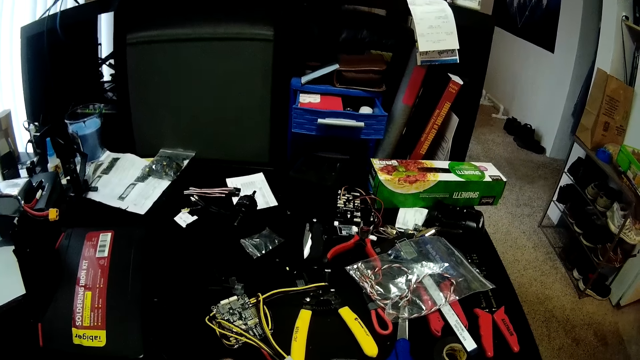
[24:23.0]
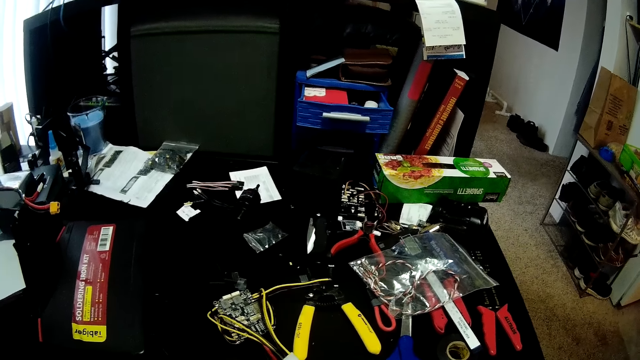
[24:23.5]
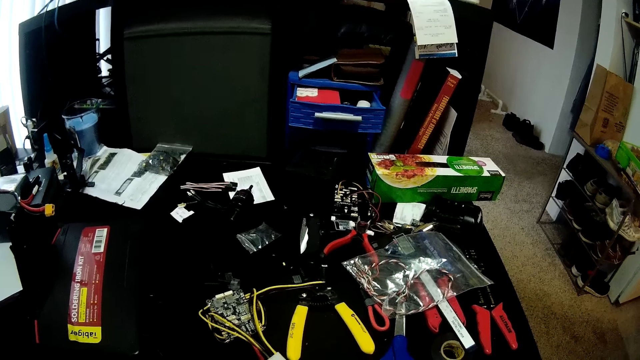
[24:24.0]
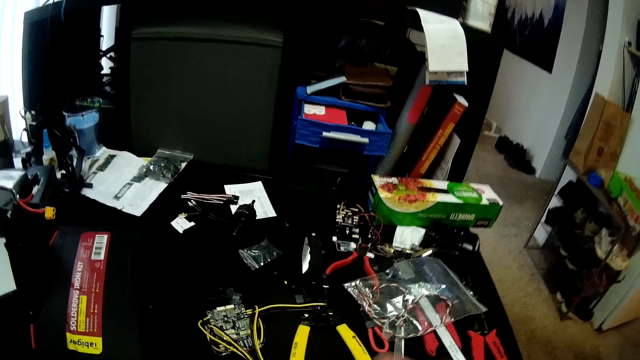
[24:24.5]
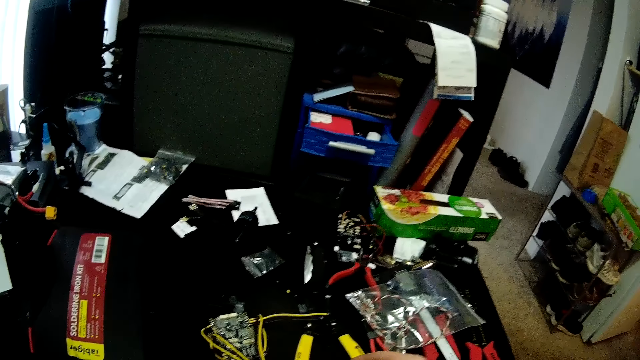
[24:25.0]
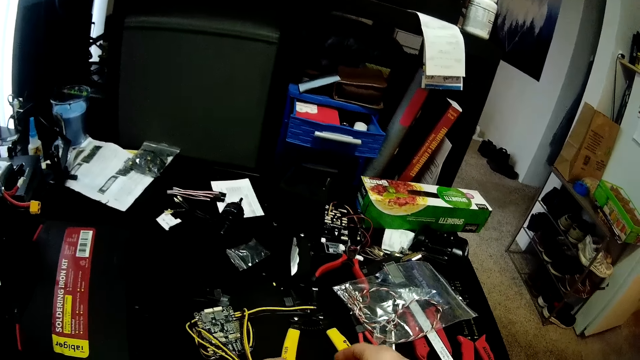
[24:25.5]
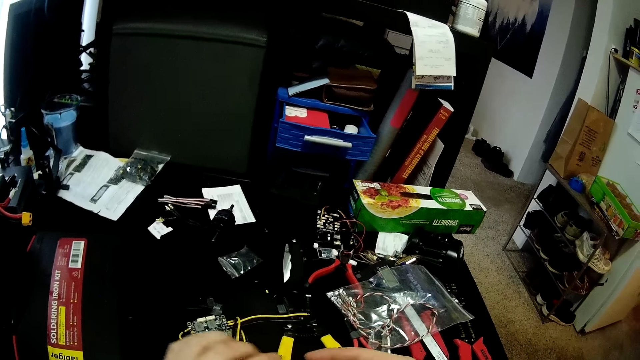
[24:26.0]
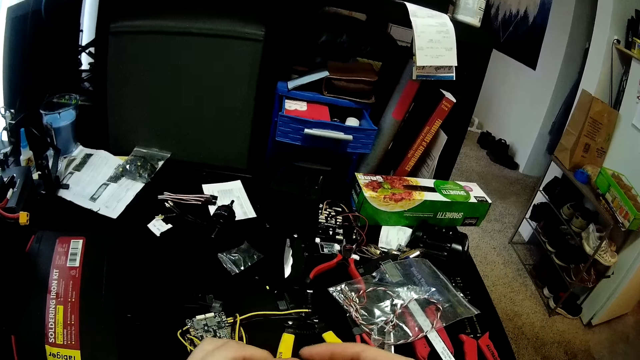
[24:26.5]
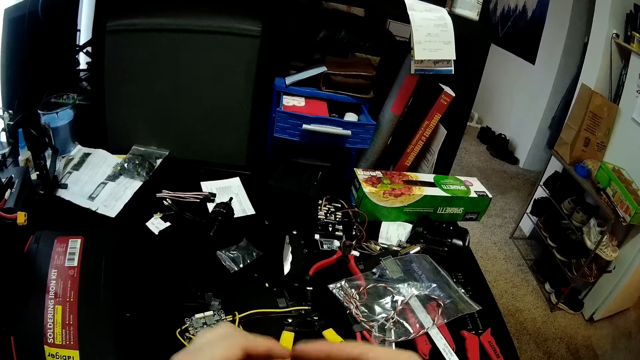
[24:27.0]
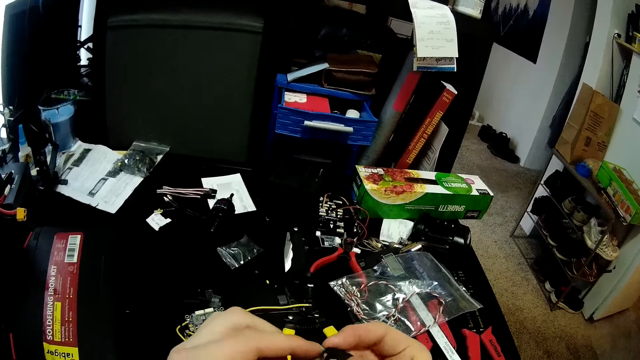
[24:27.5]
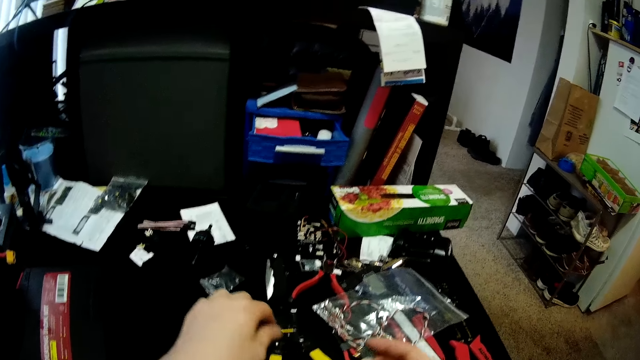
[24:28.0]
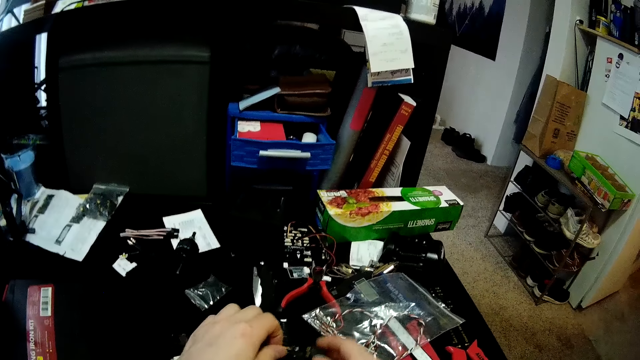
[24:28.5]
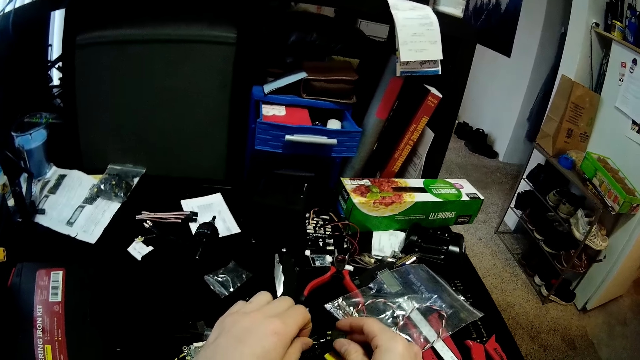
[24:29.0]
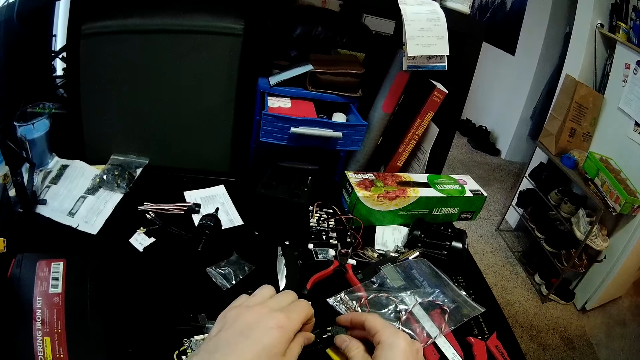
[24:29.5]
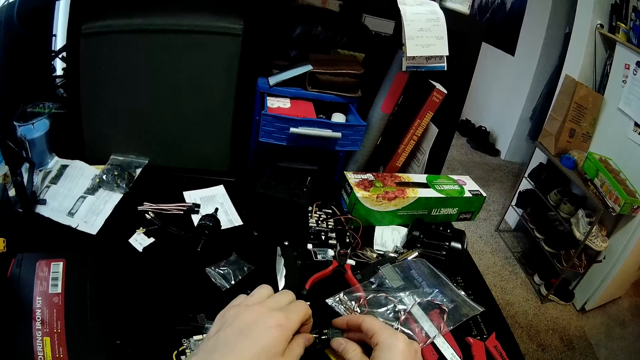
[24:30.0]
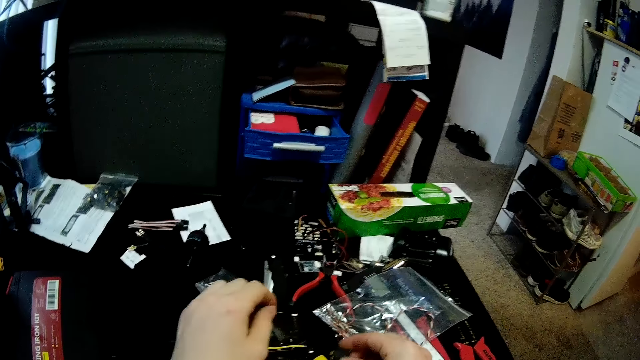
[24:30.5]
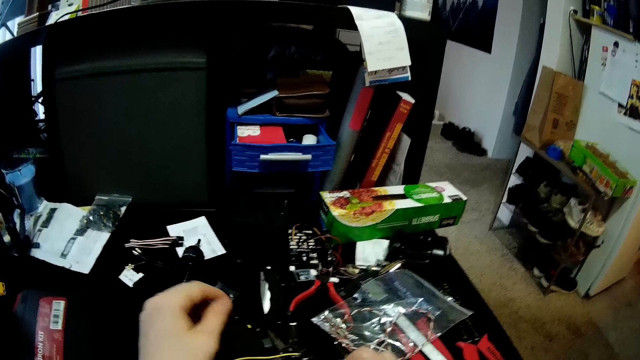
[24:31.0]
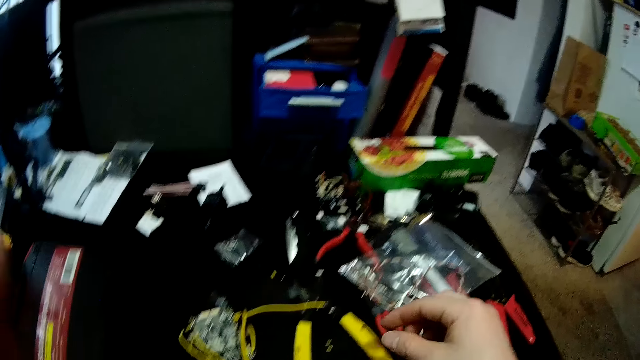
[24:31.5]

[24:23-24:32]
The camera wearer fixes the wire.

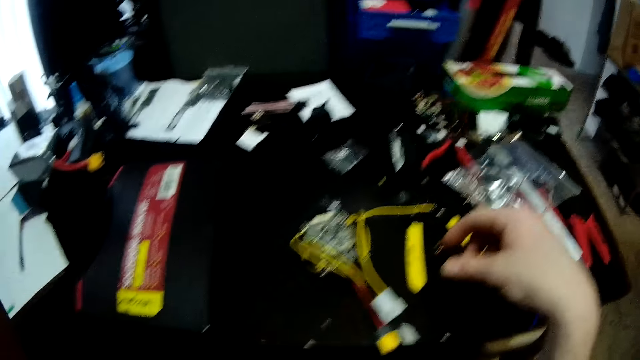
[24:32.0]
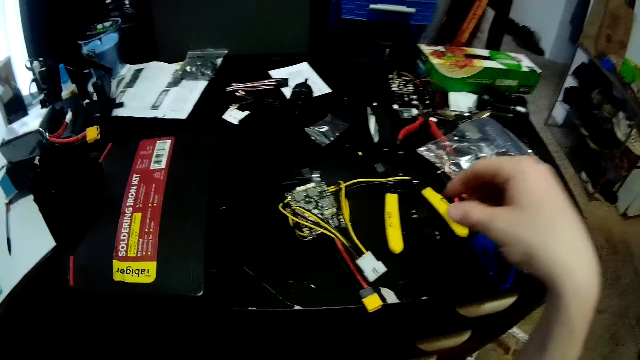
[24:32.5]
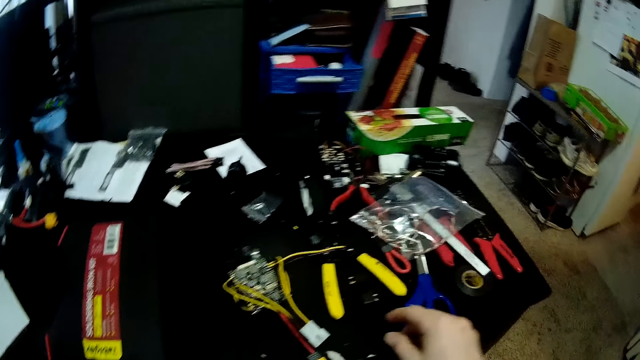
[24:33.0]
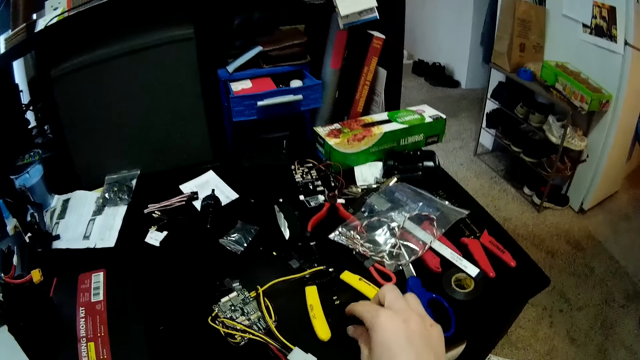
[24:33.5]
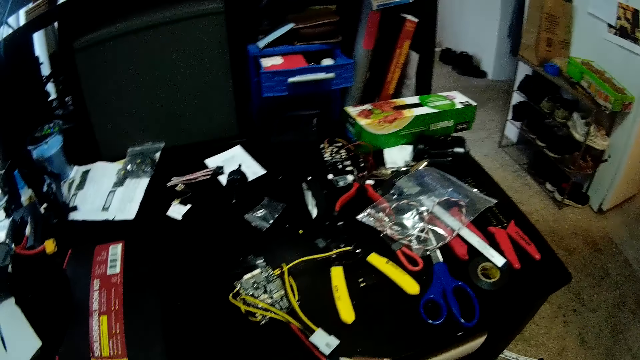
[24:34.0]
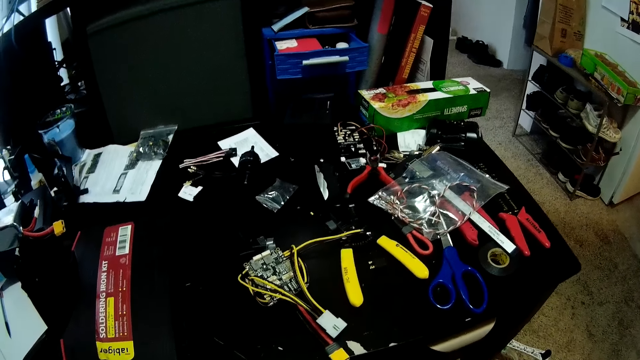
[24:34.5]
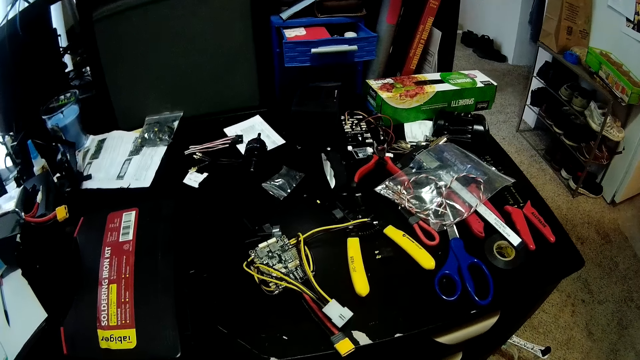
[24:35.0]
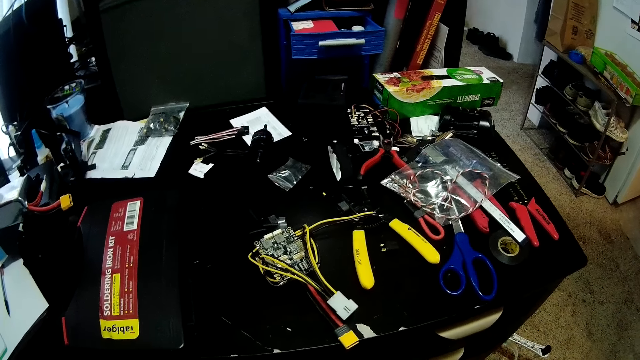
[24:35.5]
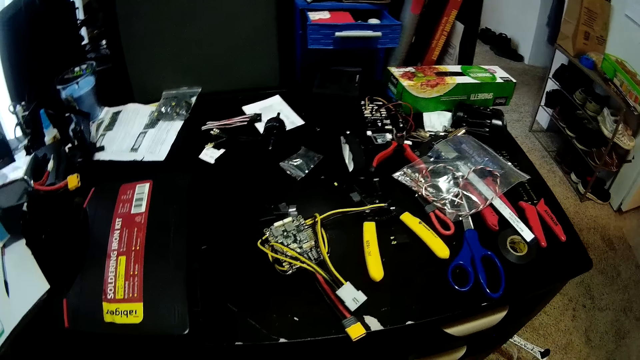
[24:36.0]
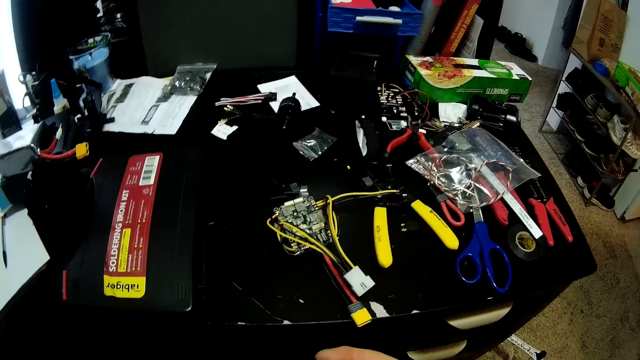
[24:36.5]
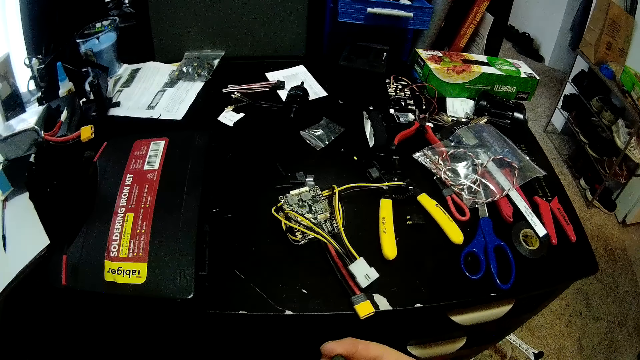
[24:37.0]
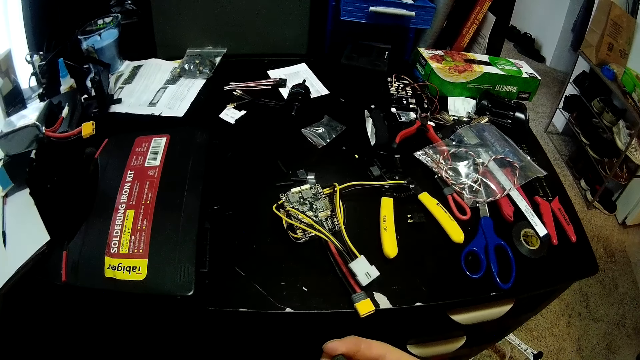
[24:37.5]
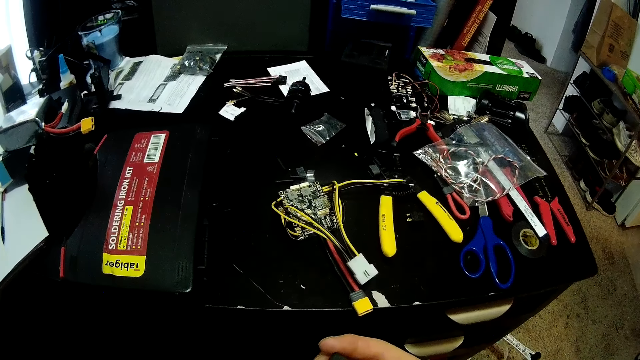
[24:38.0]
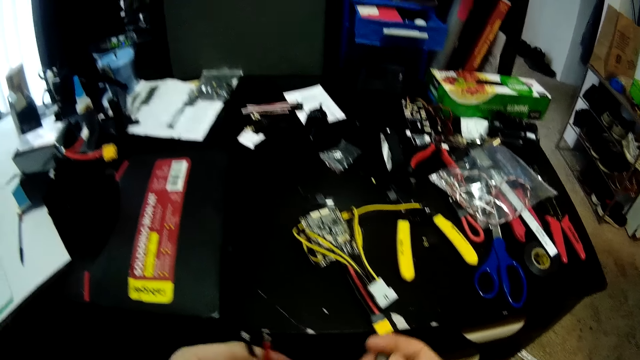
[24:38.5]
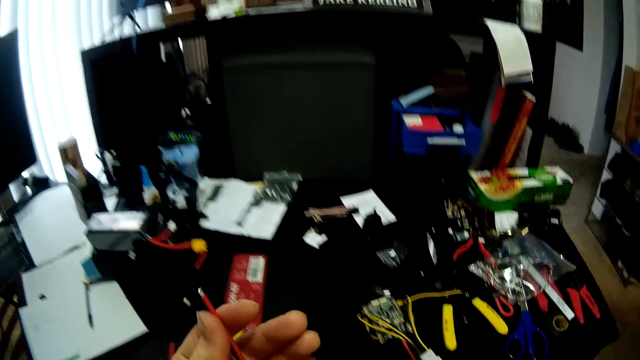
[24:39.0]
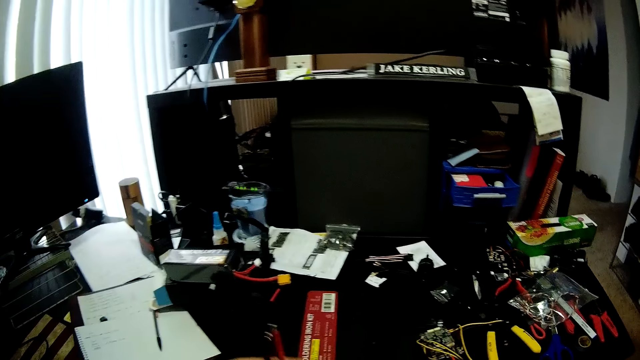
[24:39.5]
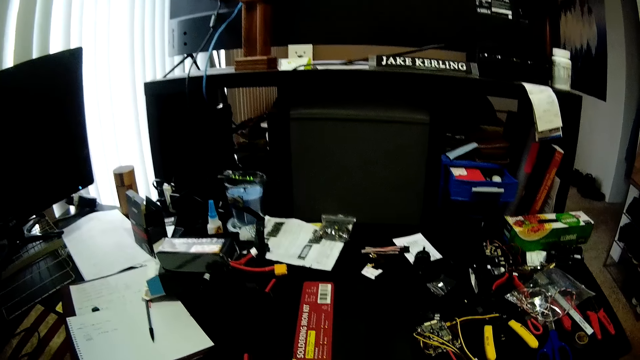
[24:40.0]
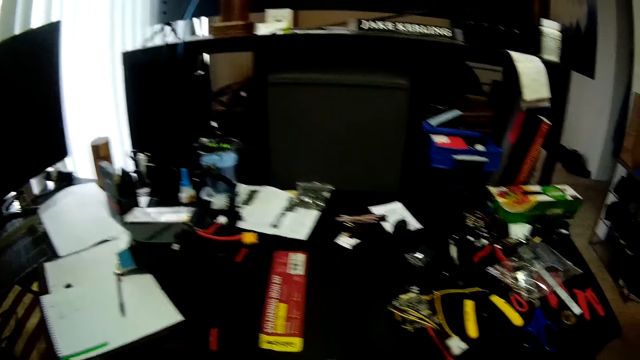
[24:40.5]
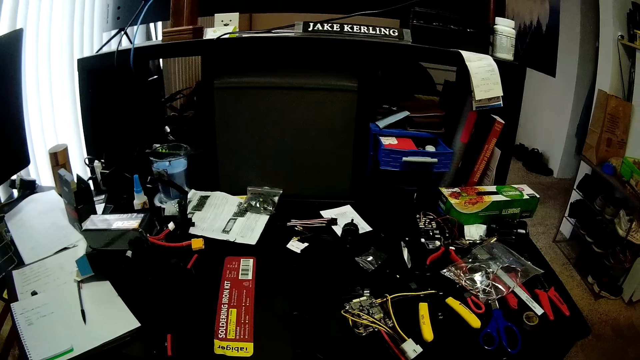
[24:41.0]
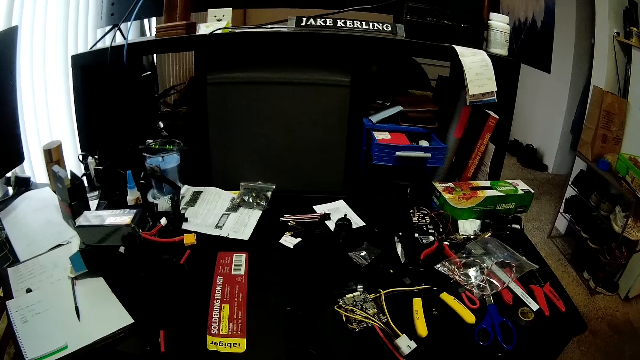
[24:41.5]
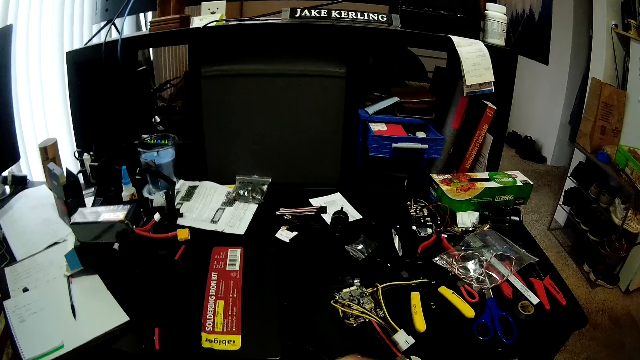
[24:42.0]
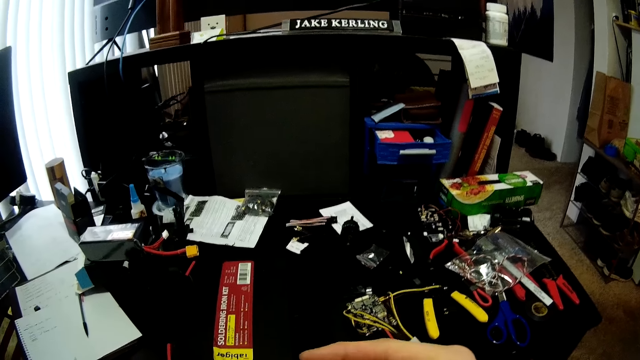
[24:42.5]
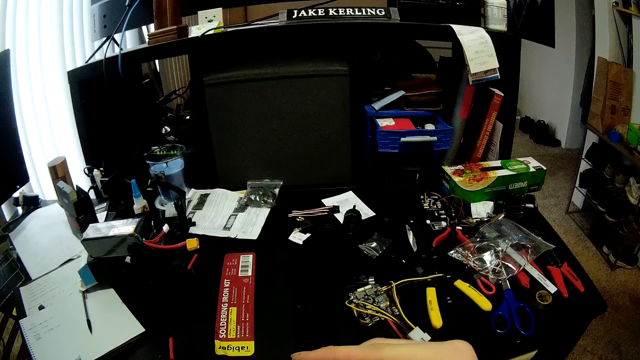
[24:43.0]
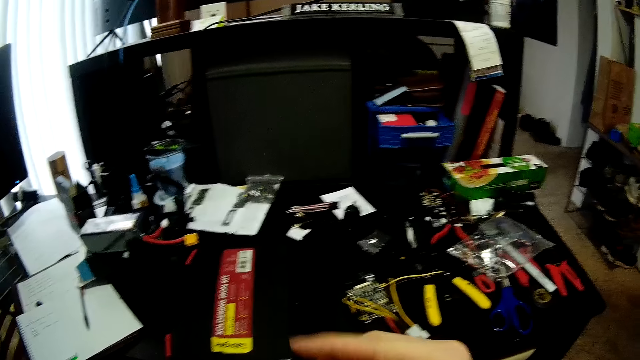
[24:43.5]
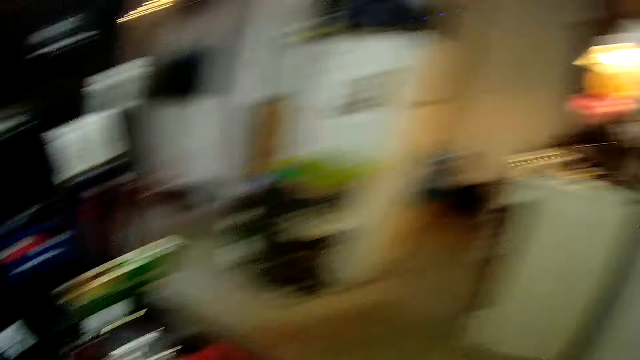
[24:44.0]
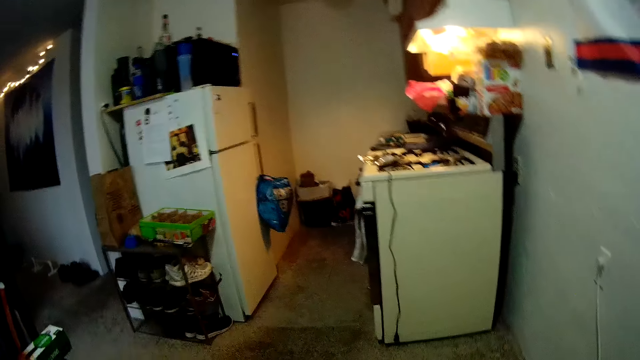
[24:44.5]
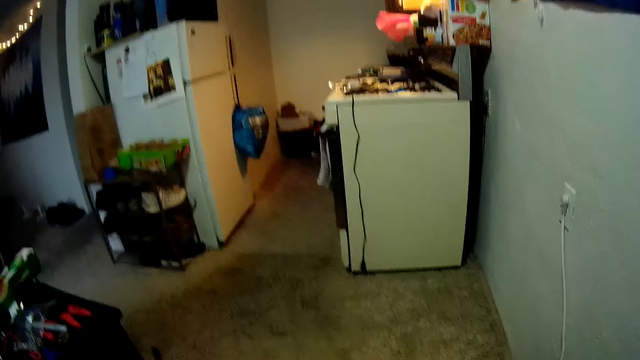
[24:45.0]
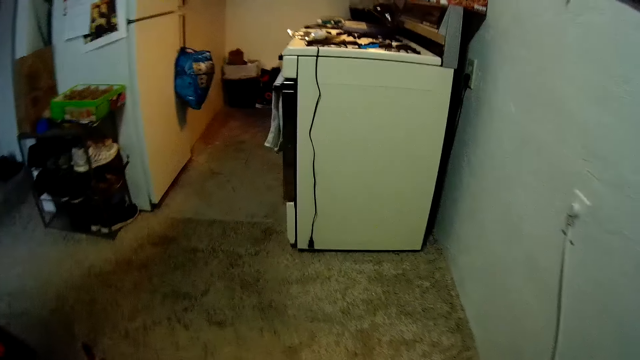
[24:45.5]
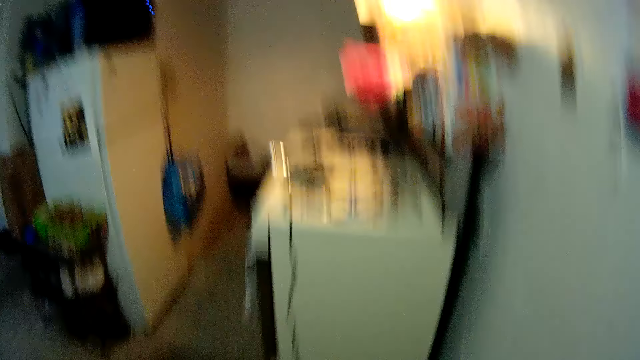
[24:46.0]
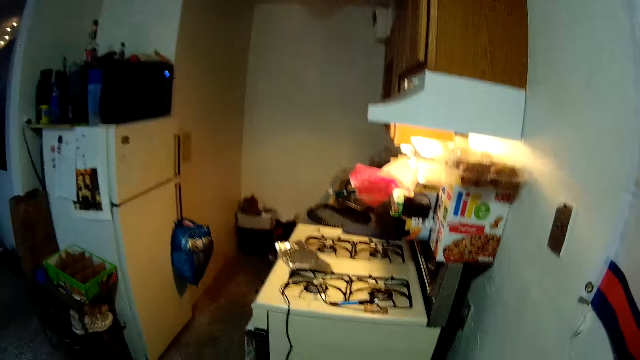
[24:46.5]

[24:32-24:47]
The camera wearer picks up something. They hold the wire. They walk in the room.
